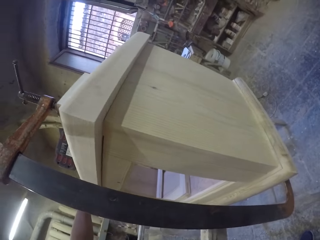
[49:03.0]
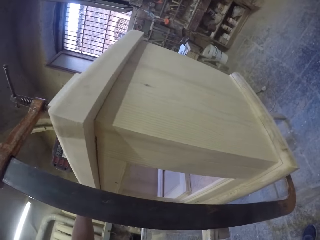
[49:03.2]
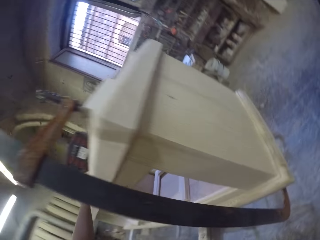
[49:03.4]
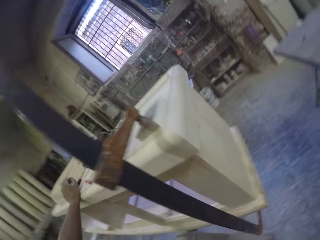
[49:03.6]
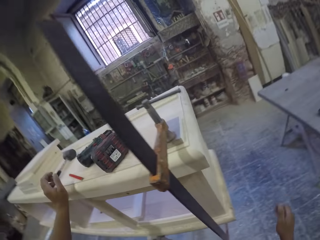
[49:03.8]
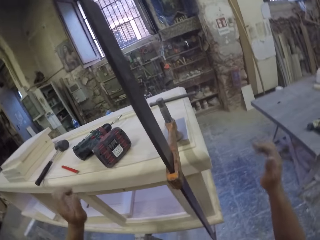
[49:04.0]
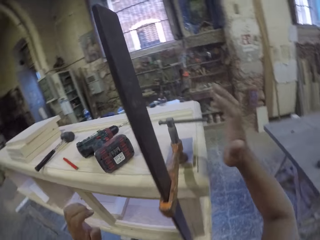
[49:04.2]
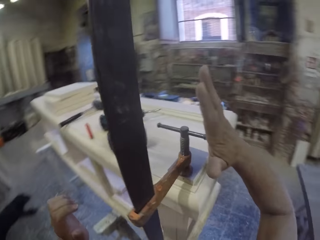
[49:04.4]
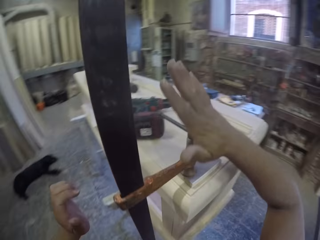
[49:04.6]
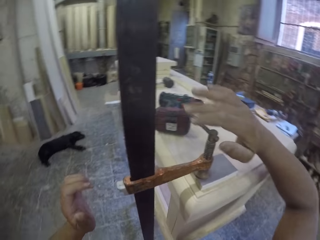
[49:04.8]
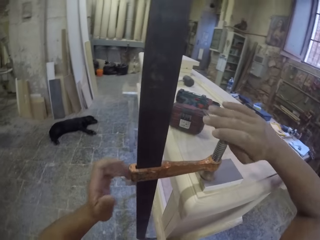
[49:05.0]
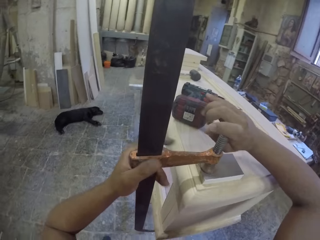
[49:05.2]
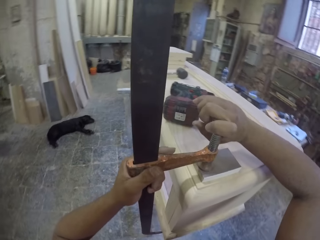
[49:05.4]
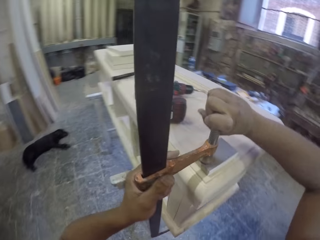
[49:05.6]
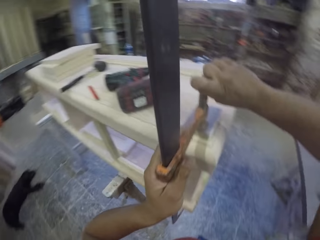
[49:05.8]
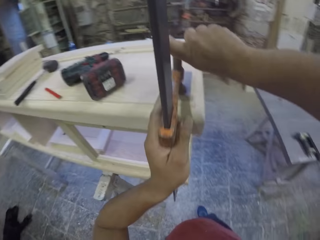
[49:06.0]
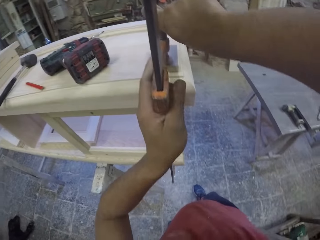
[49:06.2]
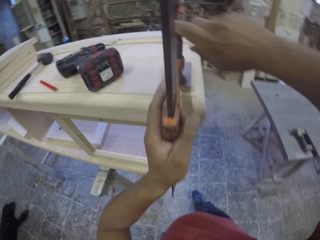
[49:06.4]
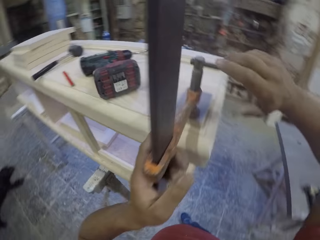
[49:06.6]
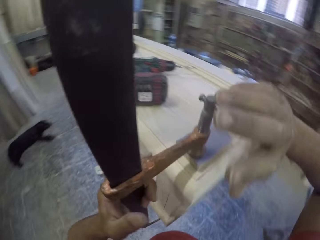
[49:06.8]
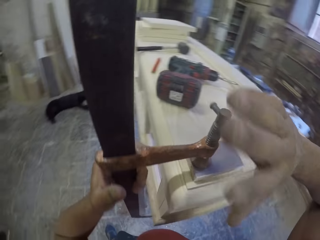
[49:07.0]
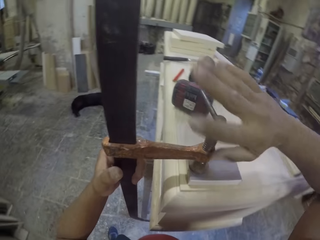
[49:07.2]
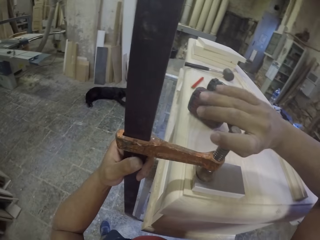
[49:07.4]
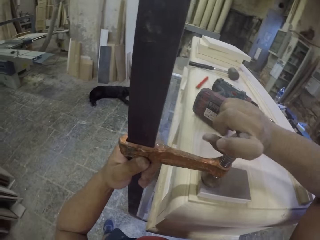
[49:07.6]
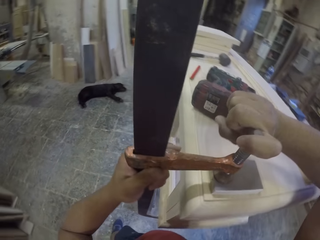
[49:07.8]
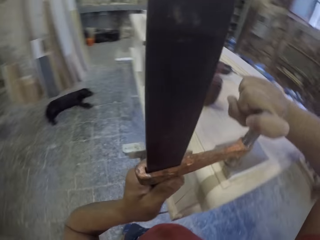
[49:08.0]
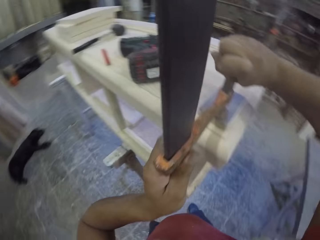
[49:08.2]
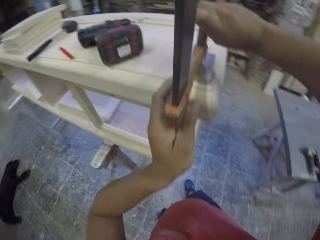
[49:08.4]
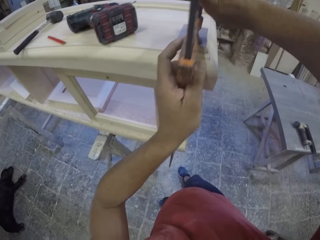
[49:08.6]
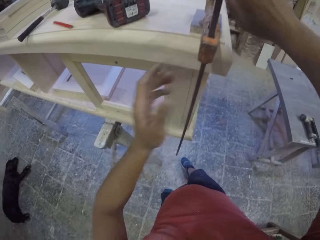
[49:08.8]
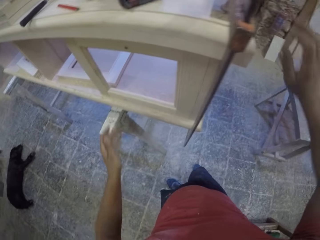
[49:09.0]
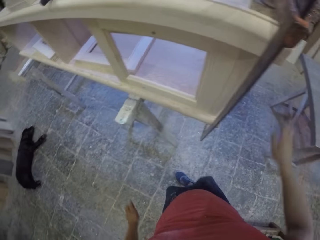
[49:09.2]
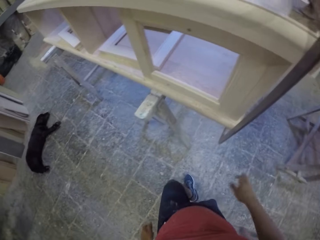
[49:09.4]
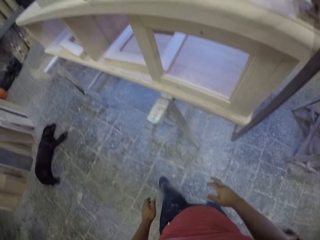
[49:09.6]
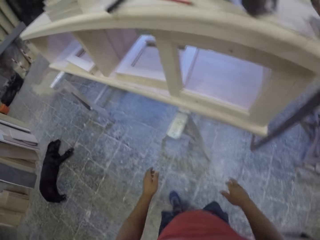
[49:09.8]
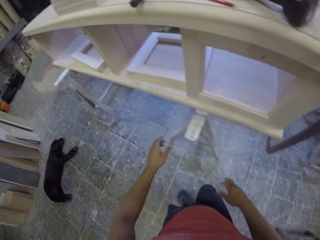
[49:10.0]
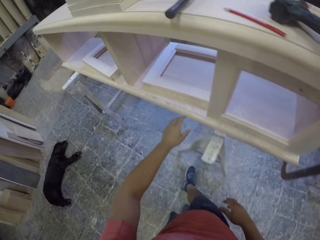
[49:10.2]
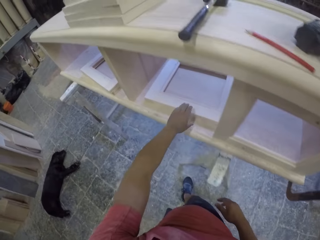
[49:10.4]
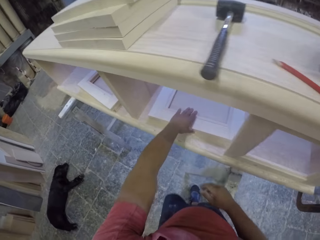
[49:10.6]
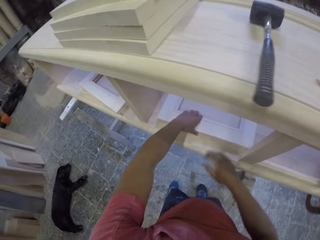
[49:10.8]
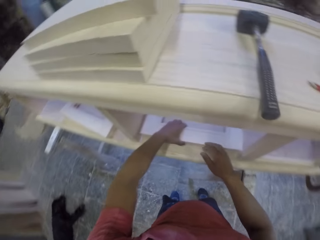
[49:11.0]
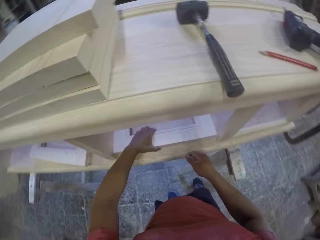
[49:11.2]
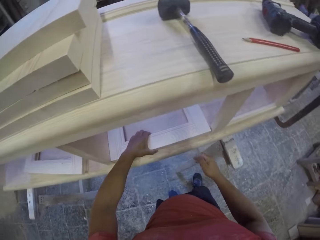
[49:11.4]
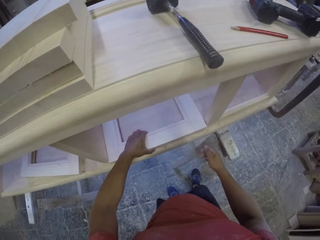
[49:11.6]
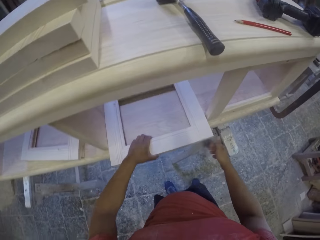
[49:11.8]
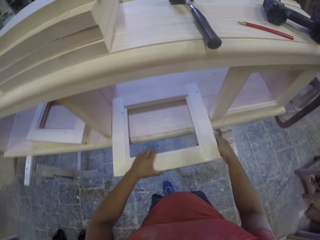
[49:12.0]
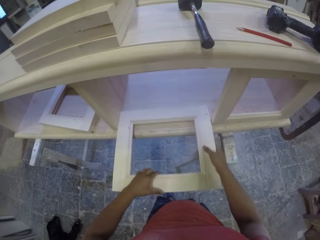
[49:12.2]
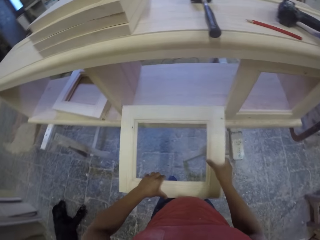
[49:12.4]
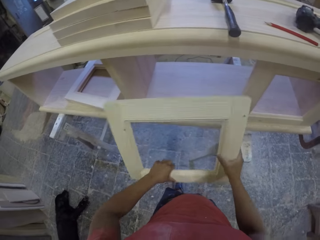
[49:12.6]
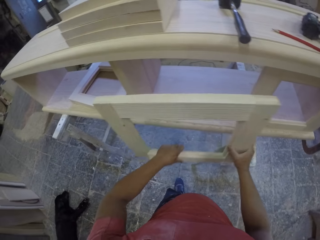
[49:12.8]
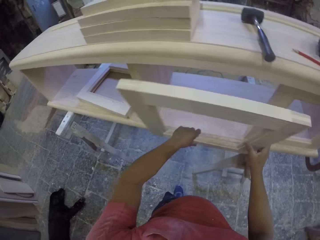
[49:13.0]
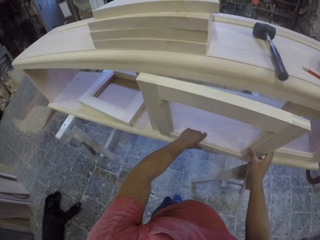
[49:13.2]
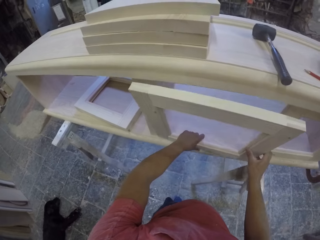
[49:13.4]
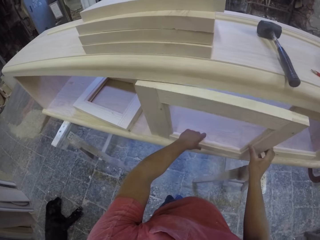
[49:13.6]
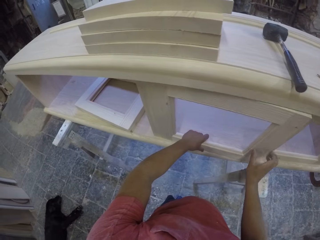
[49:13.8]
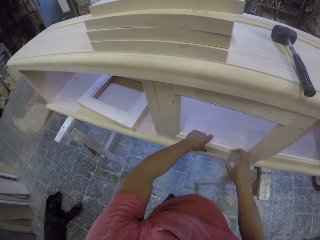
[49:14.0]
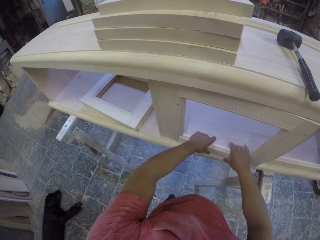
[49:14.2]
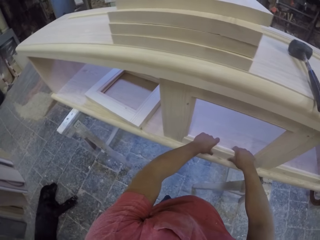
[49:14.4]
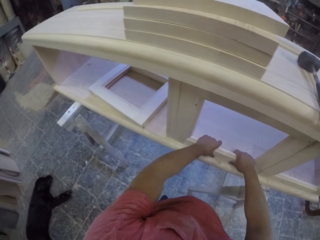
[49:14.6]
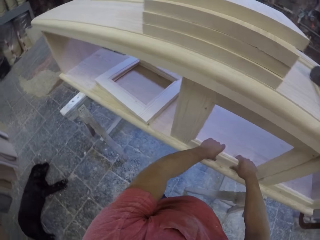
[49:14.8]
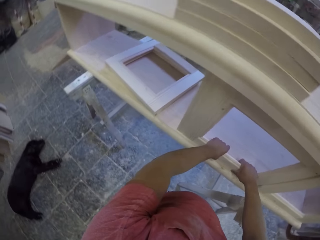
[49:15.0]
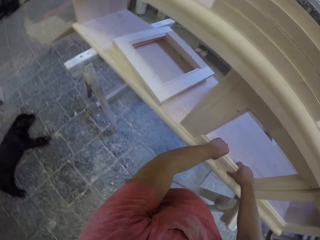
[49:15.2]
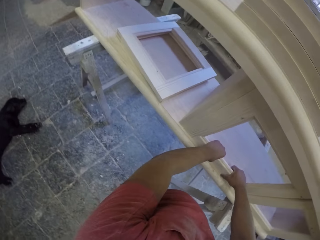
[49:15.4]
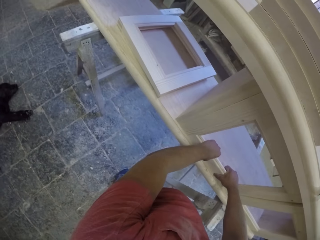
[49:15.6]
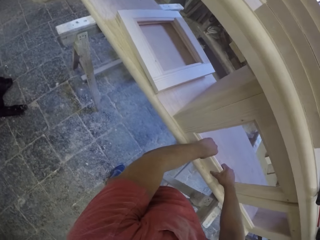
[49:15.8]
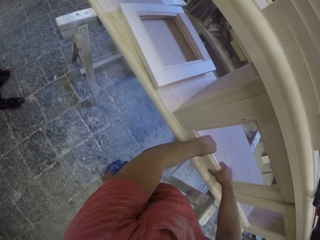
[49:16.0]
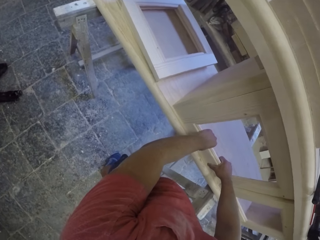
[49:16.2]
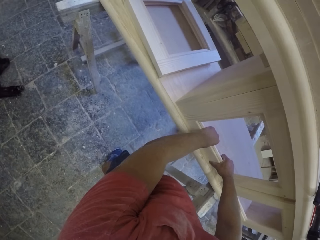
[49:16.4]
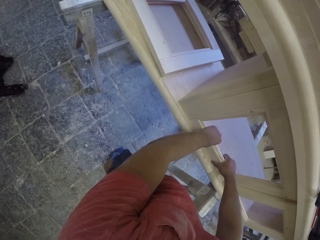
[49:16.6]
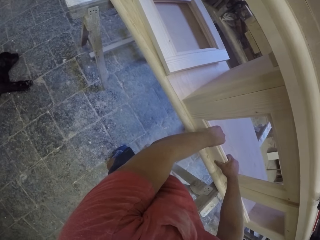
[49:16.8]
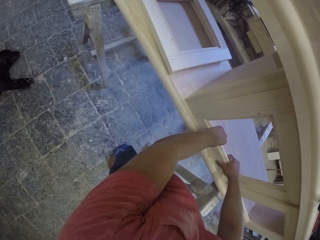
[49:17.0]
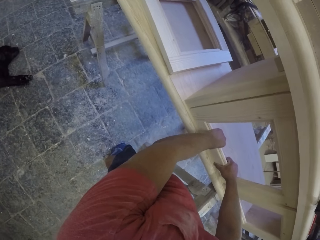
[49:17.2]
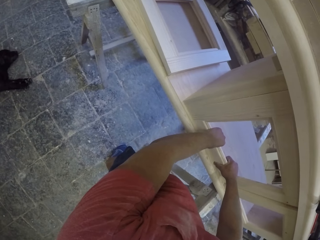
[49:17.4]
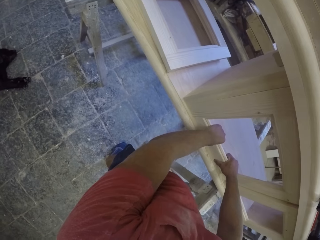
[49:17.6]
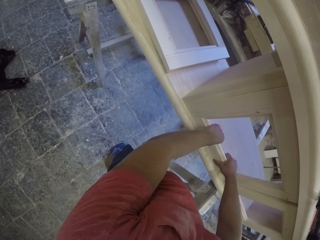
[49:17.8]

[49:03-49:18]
The camera wearer gazes at the furniture. They tighten the clamp. They grab a piece of wood and fit the piece of wood on the furniture.

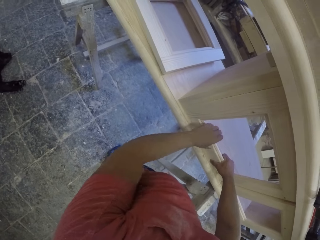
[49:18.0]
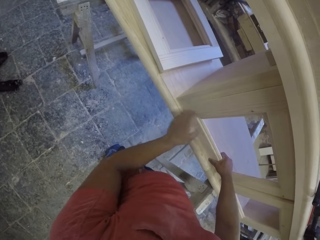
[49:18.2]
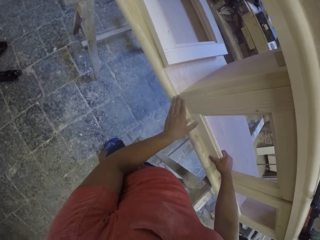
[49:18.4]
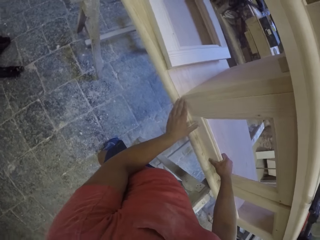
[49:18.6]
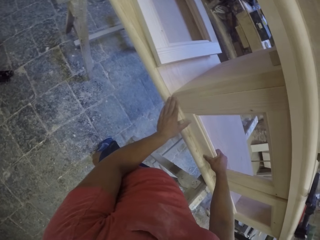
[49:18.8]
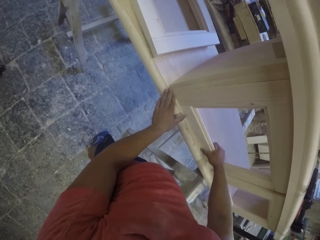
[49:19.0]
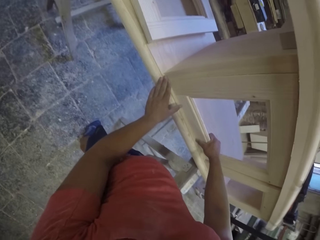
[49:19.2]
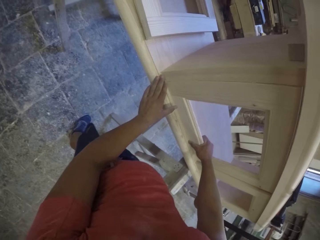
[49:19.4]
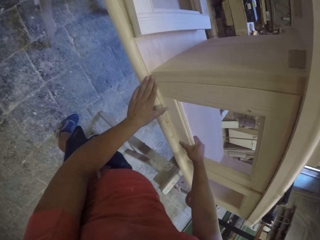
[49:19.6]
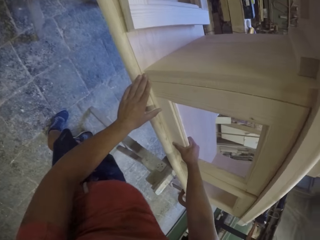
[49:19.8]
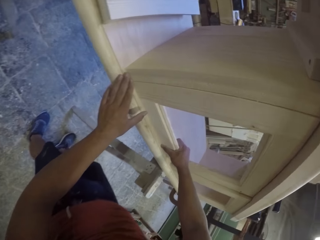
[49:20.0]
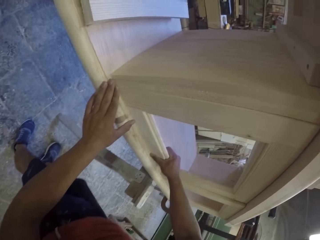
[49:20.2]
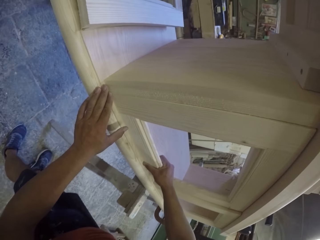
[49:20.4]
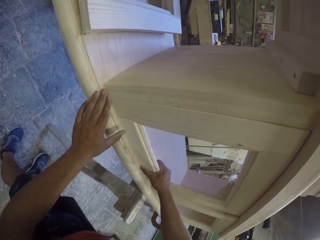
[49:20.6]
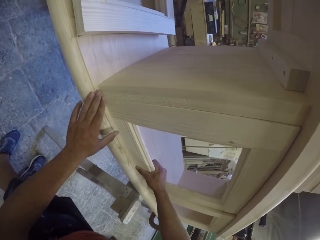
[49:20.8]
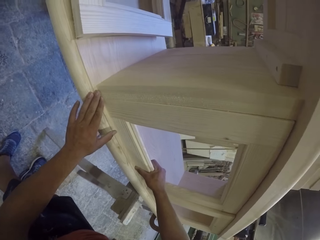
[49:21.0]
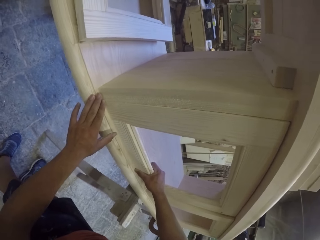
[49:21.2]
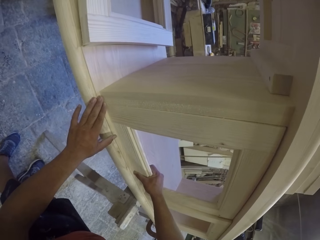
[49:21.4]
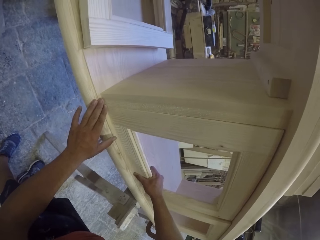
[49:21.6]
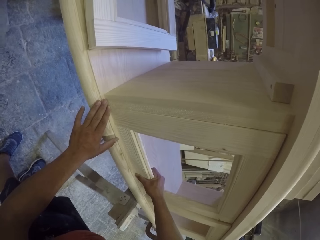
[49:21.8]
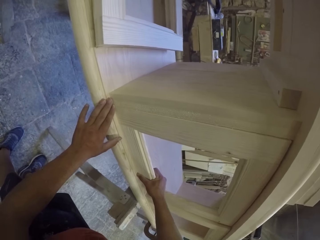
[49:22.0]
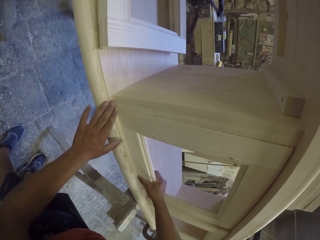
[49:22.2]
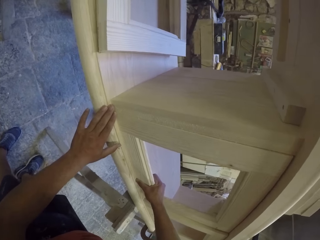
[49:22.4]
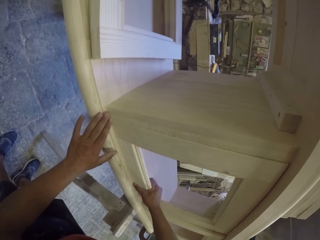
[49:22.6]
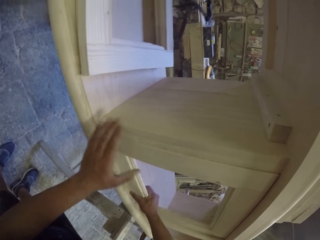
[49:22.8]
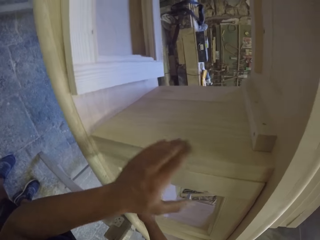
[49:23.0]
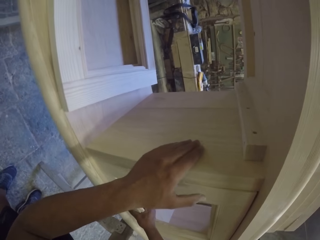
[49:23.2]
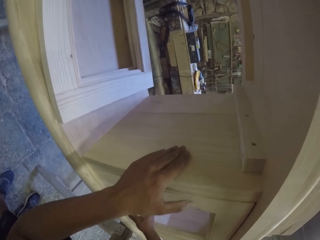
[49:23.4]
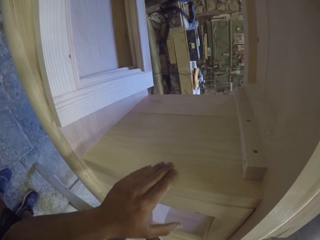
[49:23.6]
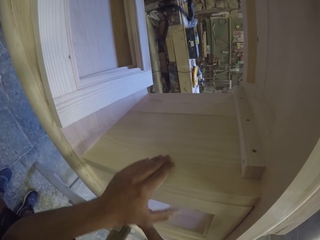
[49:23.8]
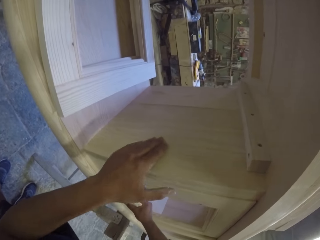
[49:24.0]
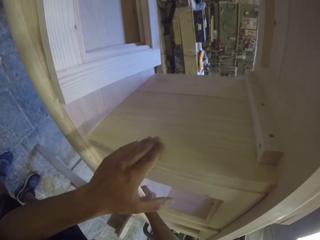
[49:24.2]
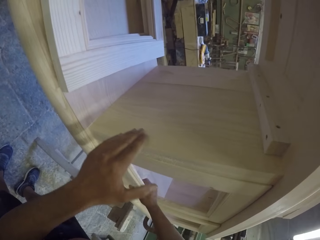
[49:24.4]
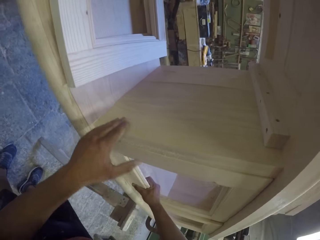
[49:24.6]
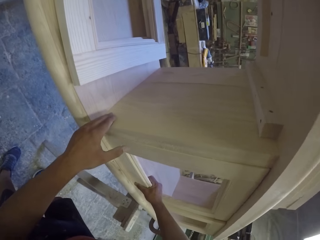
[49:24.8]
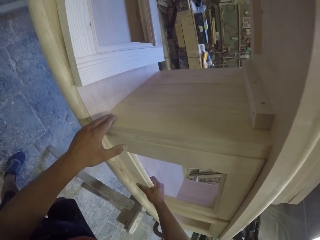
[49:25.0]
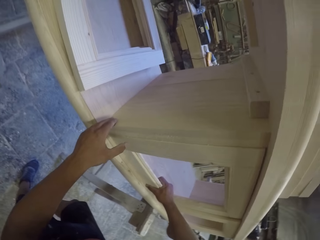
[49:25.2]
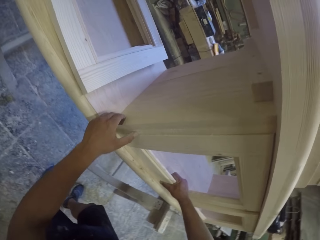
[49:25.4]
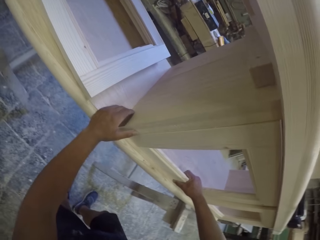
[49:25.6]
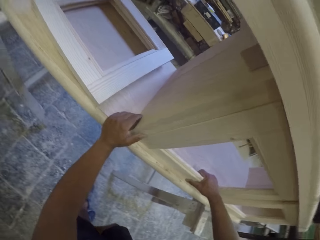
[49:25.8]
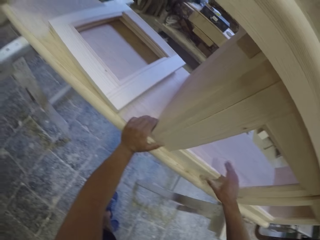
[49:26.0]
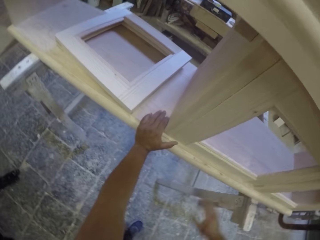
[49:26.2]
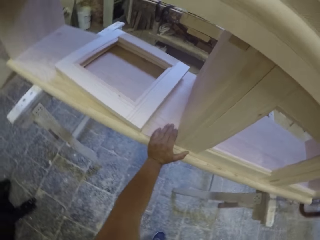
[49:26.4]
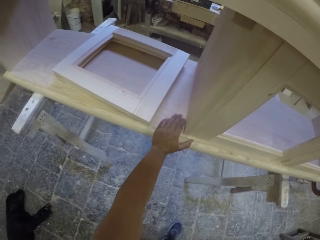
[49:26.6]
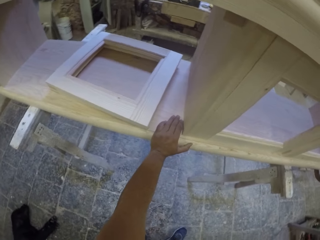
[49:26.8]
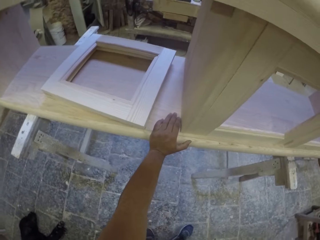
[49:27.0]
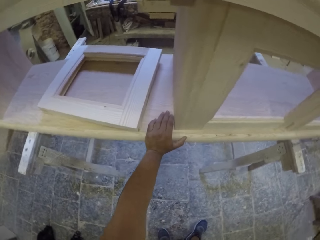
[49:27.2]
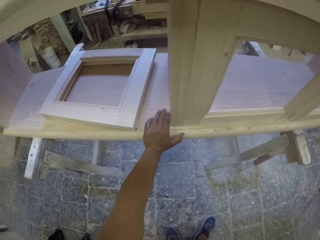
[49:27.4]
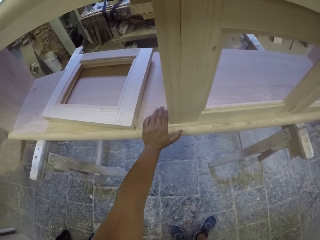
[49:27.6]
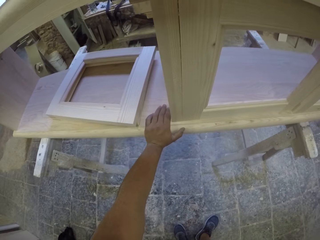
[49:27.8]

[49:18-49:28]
The camera wearer analyses the furniture. They gaze at the furniture.
